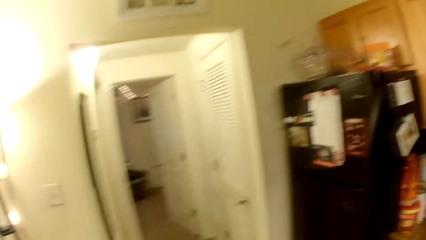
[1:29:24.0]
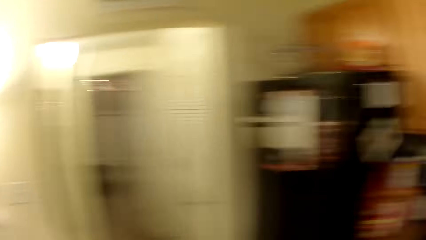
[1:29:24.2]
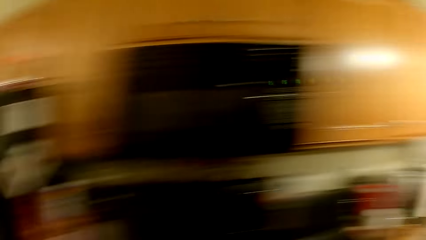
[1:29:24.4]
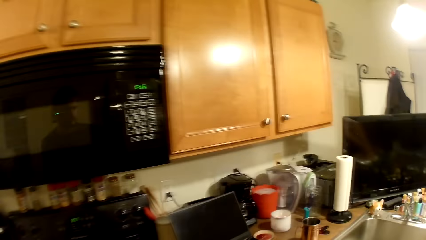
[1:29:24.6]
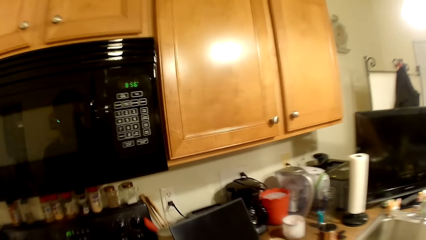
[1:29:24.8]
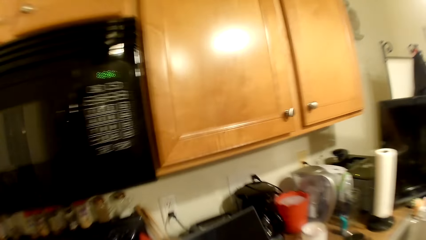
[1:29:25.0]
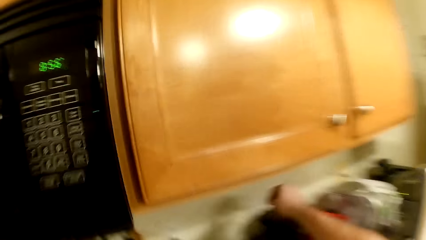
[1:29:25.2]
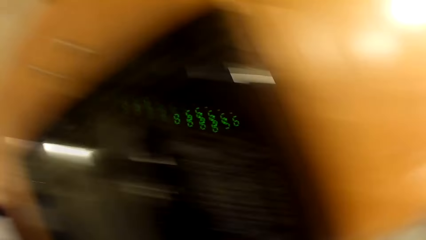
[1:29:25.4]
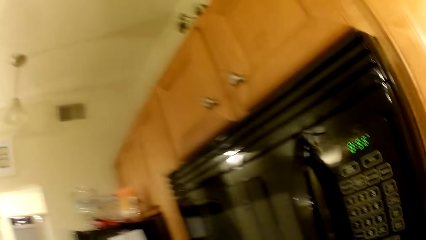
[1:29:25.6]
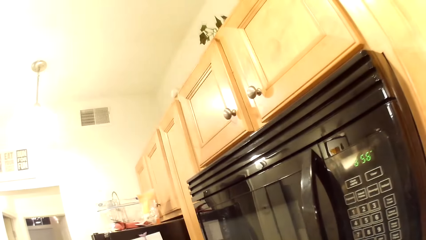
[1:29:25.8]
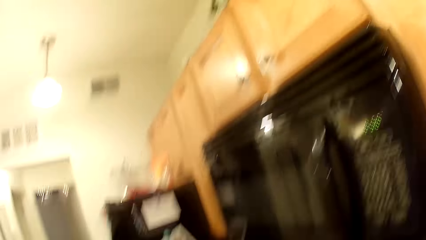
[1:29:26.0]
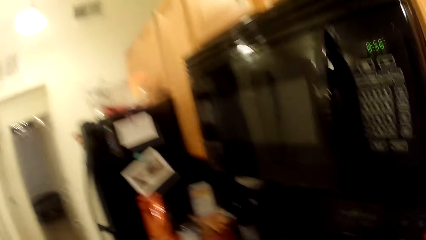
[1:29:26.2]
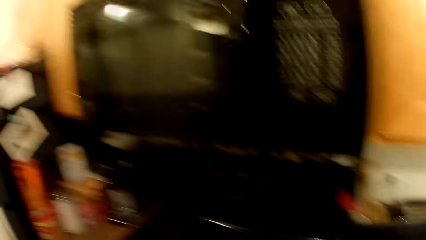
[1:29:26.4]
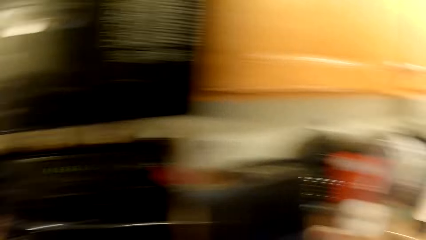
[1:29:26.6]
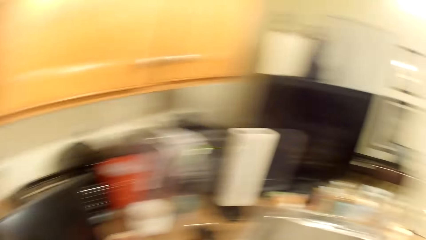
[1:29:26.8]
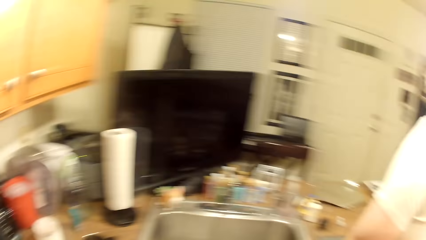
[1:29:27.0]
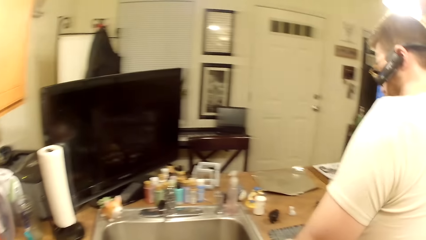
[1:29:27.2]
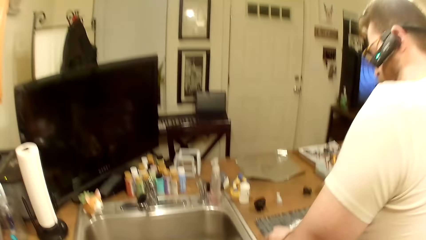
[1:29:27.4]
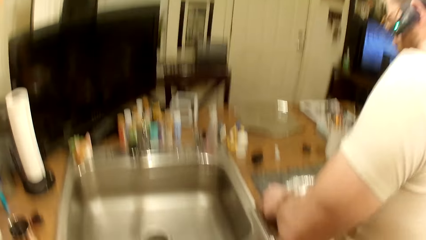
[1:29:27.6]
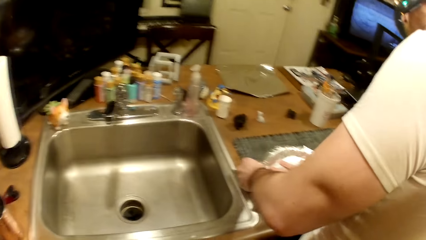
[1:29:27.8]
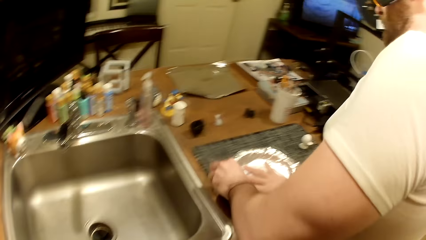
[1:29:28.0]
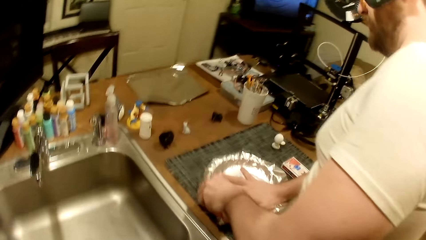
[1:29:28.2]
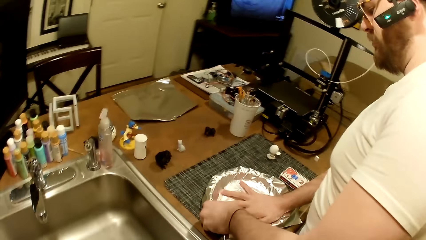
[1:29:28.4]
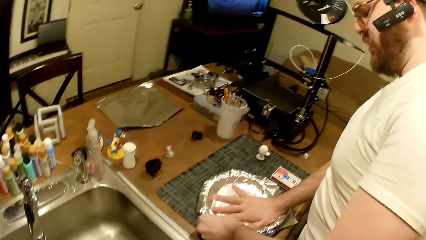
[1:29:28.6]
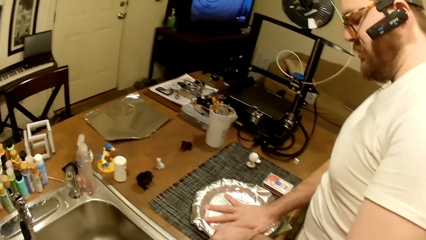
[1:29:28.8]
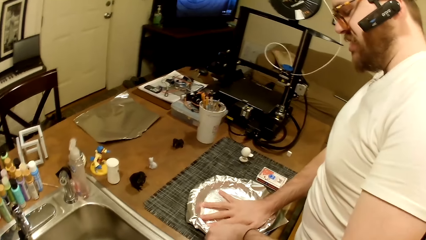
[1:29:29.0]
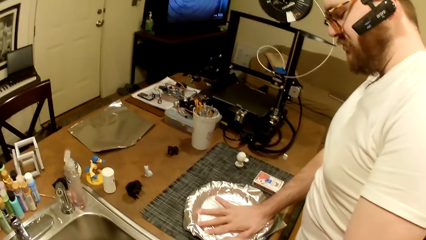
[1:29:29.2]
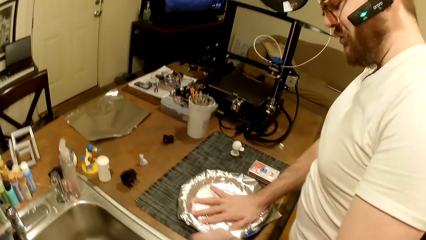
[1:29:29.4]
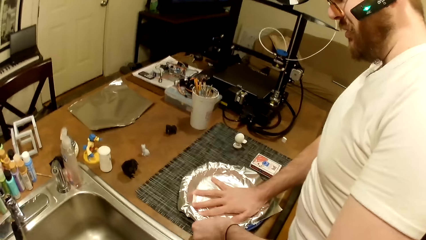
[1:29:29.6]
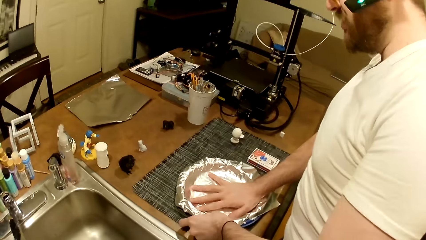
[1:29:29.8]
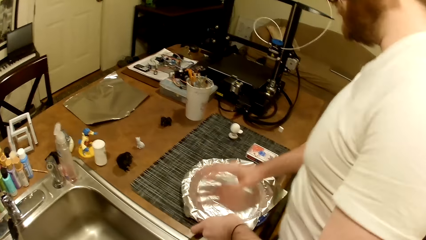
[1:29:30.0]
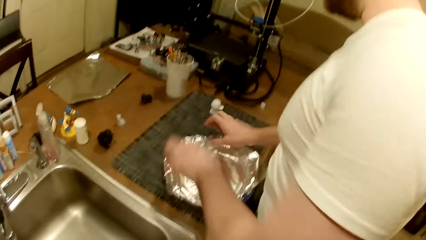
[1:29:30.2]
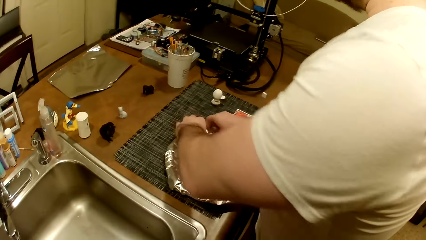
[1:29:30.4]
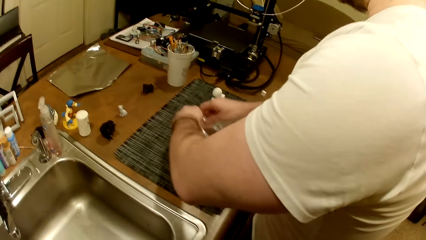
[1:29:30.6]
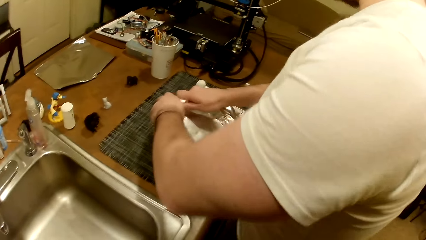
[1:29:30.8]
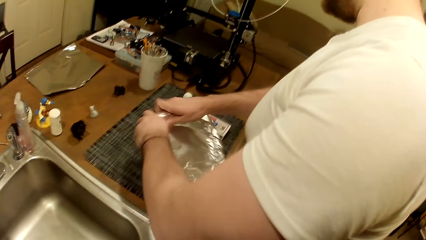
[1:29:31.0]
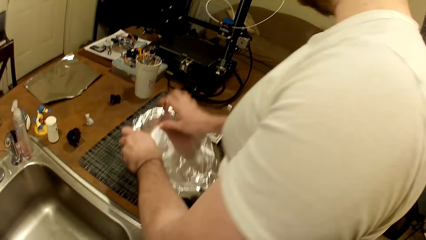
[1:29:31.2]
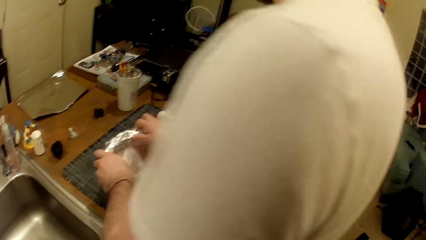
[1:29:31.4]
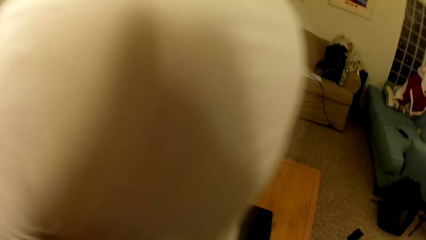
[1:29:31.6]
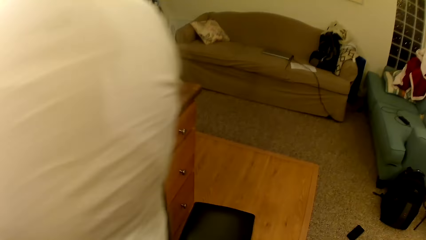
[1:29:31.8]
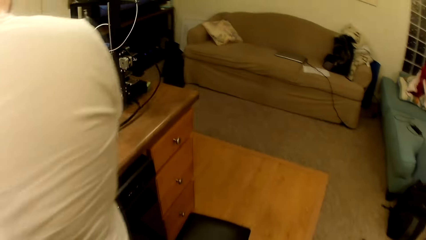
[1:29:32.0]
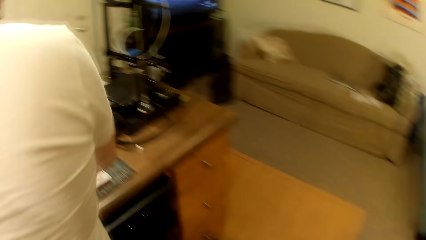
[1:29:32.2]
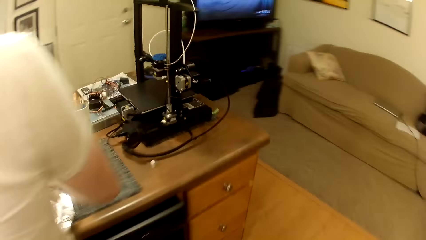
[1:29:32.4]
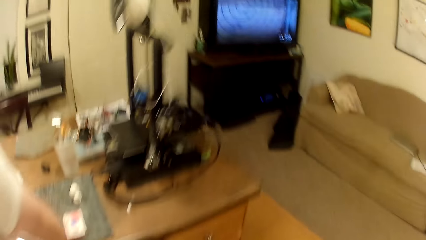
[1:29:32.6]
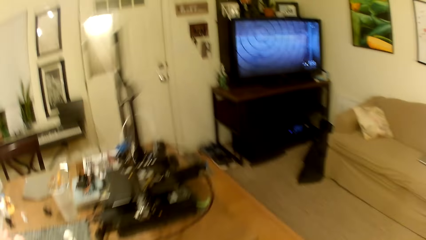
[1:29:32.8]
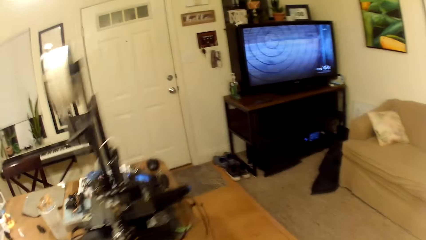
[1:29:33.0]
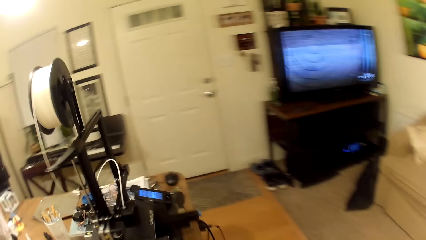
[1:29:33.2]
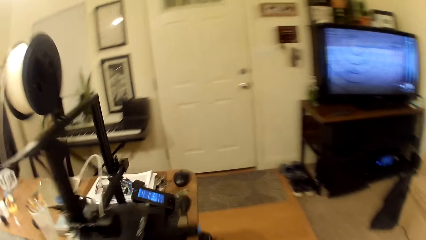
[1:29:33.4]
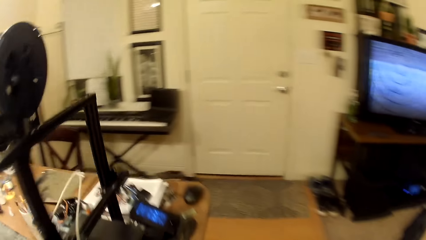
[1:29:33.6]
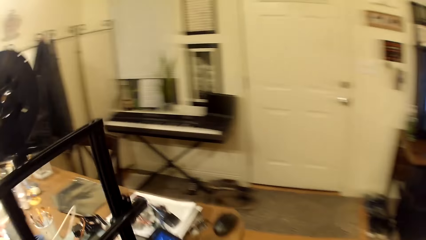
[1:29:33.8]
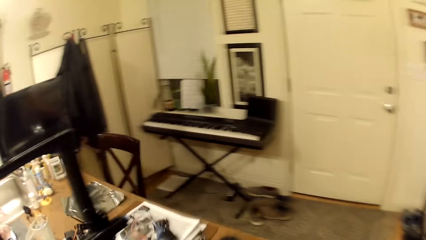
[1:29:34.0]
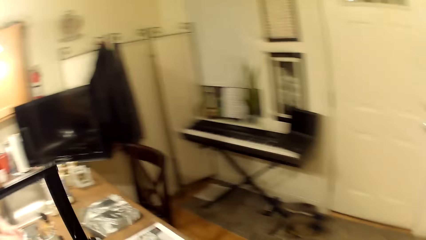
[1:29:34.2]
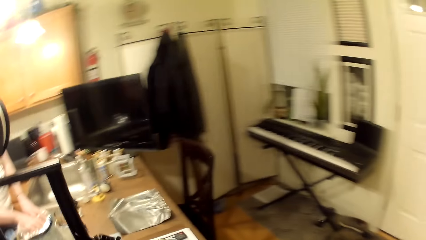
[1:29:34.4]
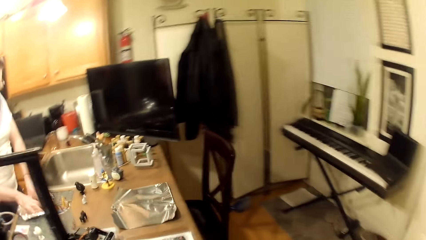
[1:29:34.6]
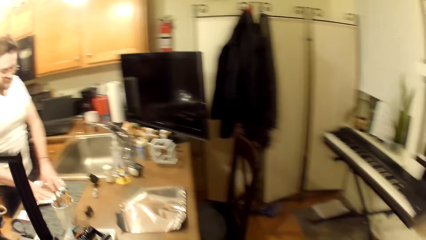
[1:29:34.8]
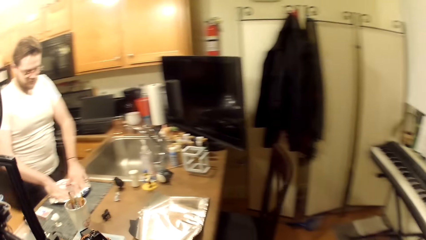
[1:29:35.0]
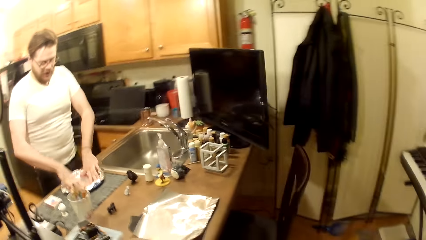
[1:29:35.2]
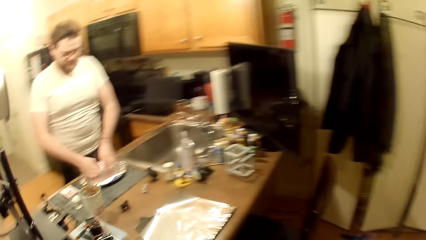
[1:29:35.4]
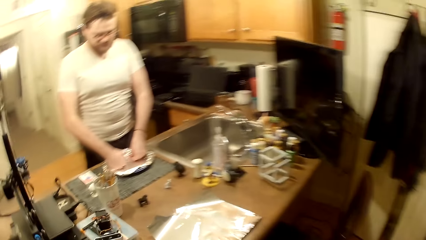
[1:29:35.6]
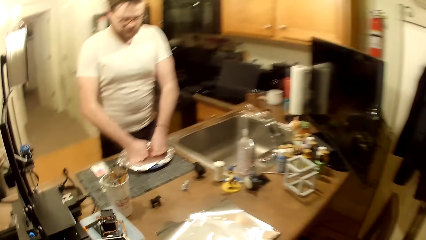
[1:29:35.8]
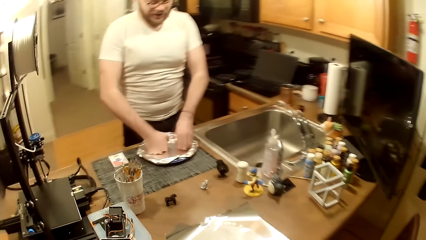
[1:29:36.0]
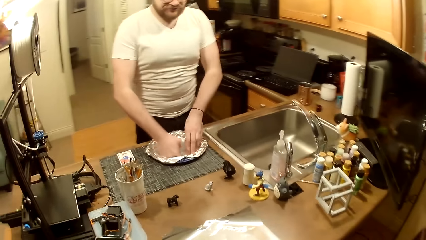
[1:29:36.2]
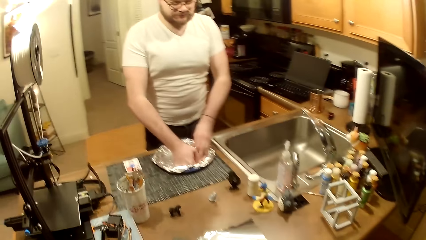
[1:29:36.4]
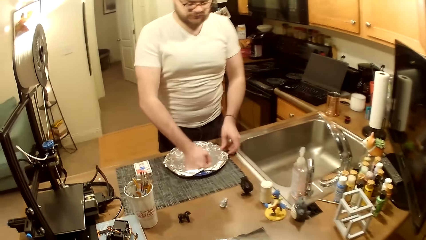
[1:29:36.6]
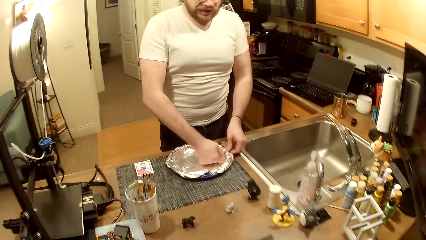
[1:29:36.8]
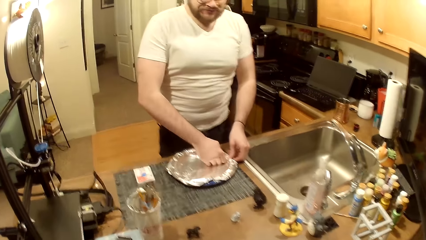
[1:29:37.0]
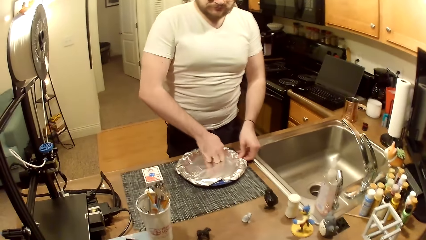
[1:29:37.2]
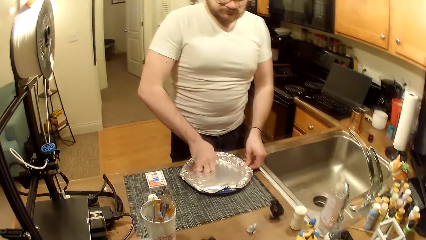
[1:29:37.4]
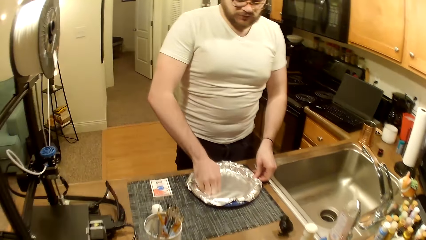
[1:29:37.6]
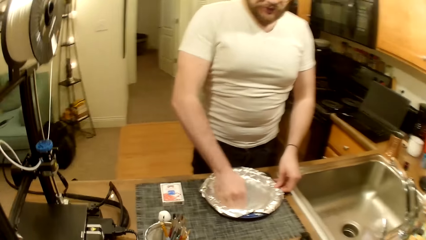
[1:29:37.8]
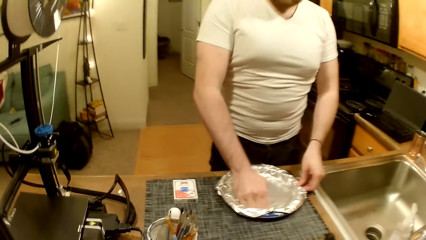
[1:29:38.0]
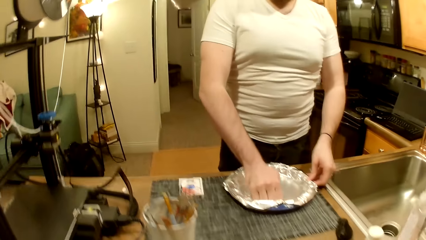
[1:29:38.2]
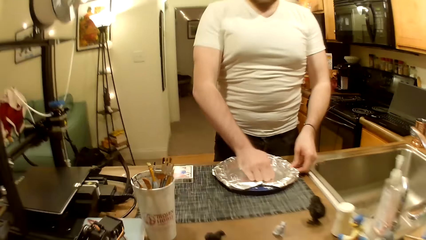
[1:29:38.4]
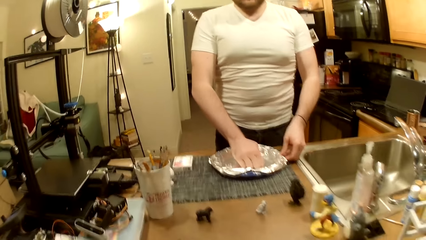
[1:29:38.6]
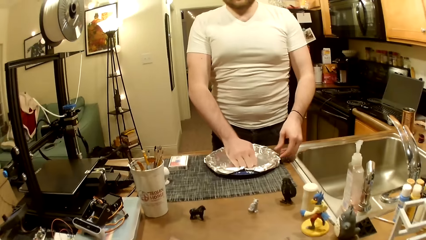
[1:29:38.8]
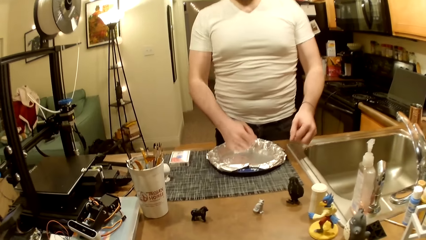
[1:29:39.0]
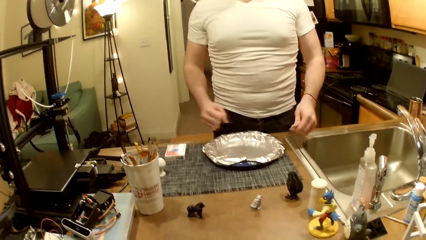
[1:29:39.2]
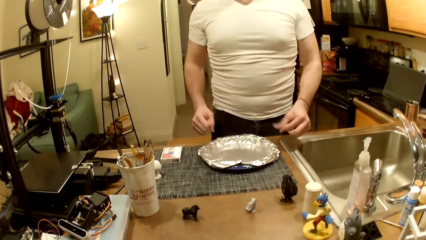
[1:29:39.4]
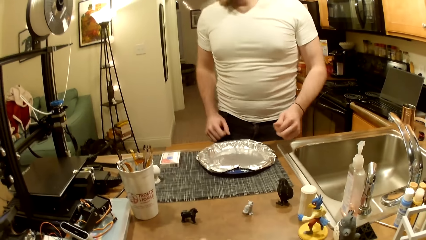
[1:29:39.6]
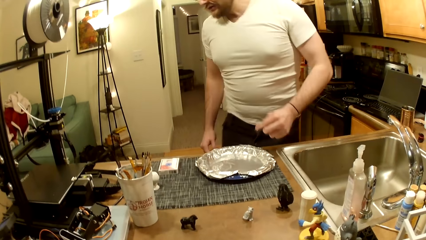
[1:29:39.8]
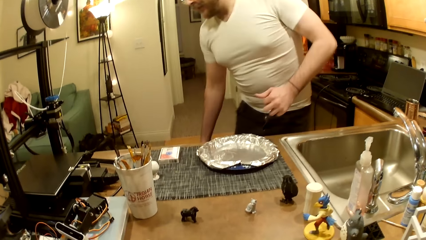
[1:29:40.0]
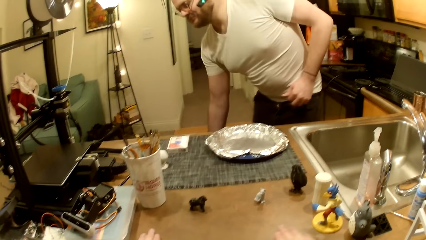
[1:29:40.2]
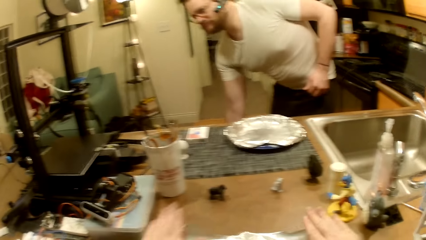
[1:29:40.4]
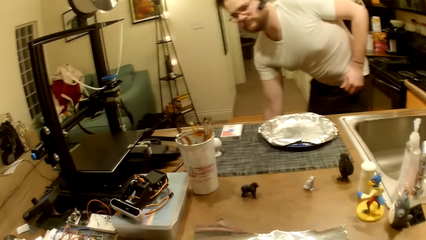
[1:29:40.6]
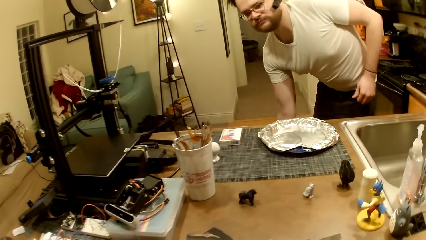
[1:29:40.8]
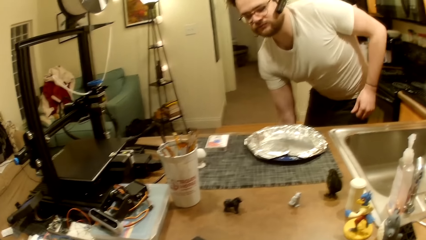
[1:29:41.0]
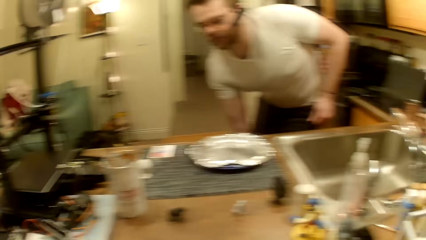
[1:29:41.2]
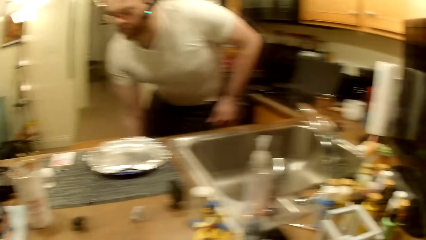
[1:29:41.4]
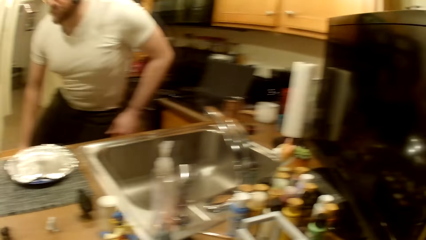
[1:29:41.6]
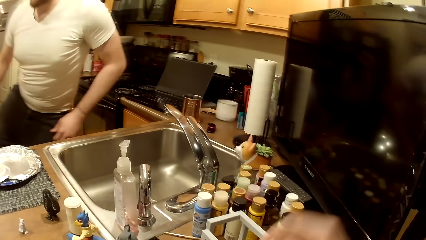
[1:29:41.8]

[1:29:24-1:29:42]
The camera wearer looks around a room. He moves his right hand towards the lower part of the cabinet. He walks around the room. The man dresses the edge of the aluminum-foil tray with his left hand and rests his right hand in the center of the aluminum-foil tray. The man interacts with the camera wearer. The man dresses the edge of the aluminum-foil tray with both hands. The camera wearer interacts with the man. He walks around the room. He adjusts a foil. The man holds the edge of the aluminum-foil tray with his left hand. The camera wearer looks around the room. The man rubs his fingers together and moves his right hand towards the bottom of the work table. The man sits on a chair. The camera wearer moves his left hand over the work table.
